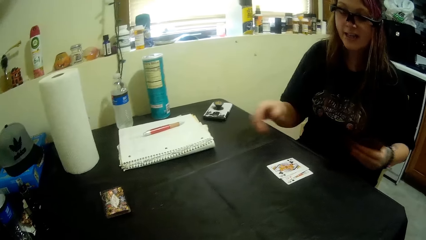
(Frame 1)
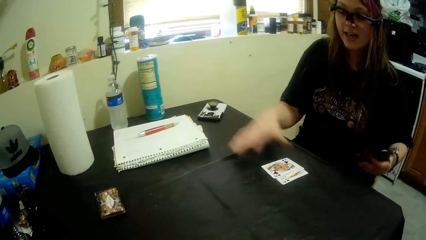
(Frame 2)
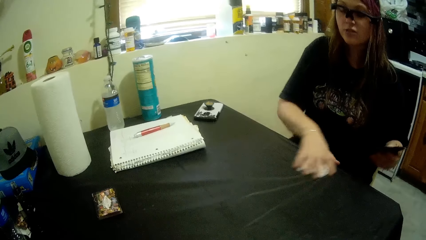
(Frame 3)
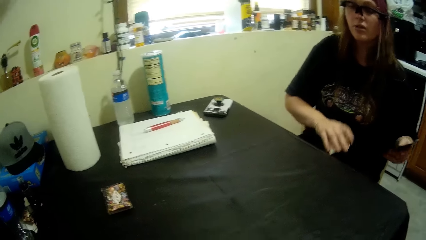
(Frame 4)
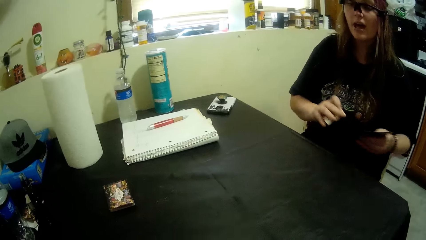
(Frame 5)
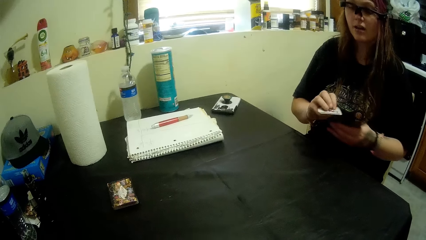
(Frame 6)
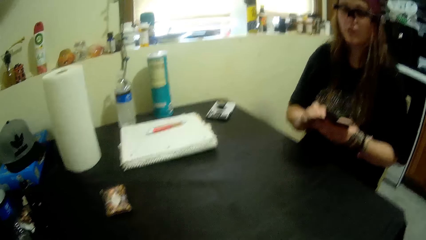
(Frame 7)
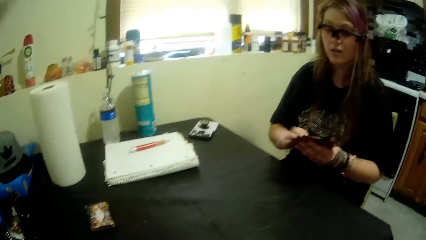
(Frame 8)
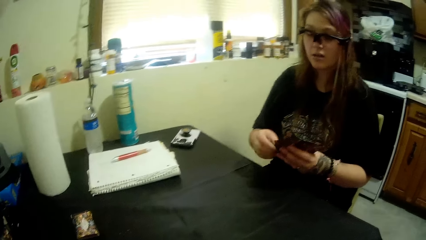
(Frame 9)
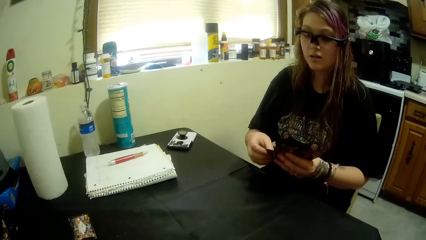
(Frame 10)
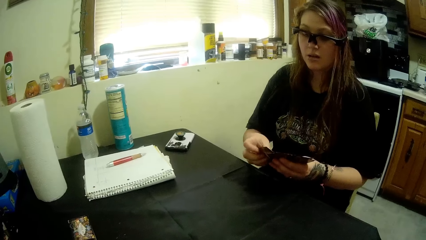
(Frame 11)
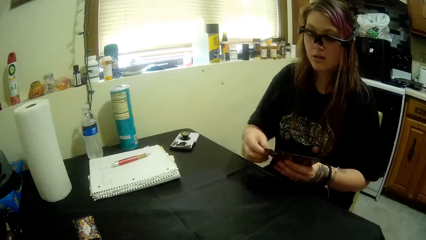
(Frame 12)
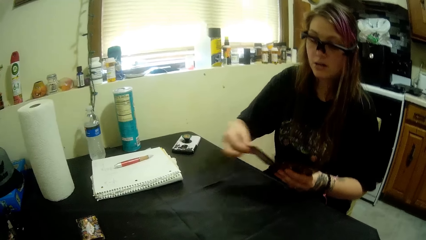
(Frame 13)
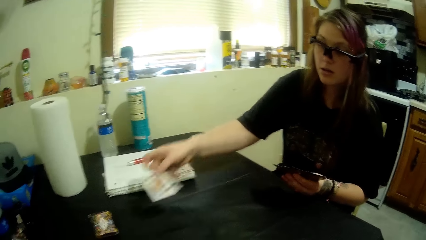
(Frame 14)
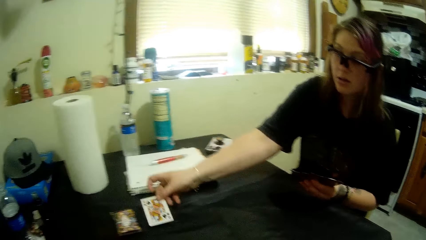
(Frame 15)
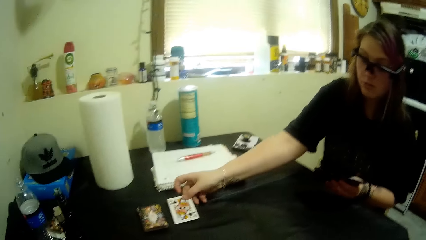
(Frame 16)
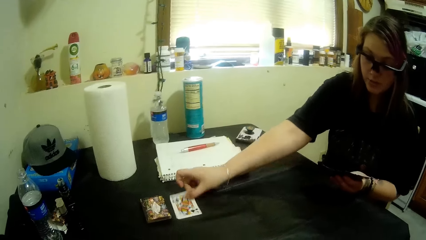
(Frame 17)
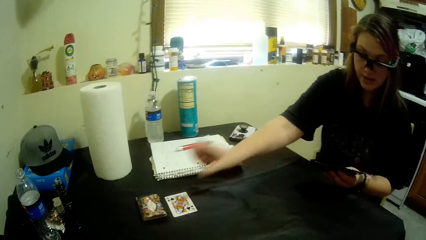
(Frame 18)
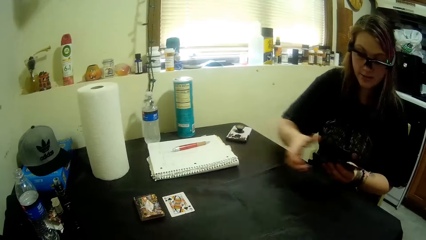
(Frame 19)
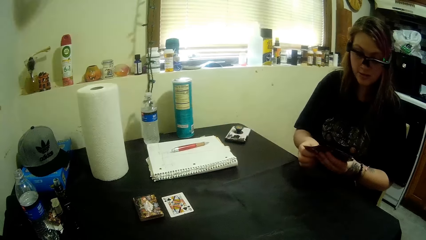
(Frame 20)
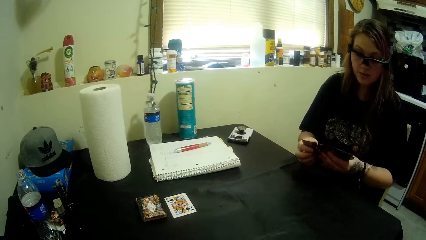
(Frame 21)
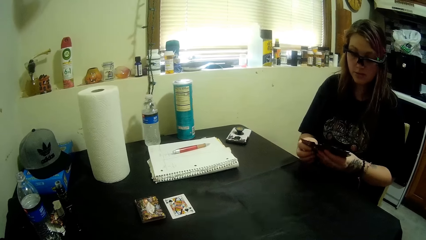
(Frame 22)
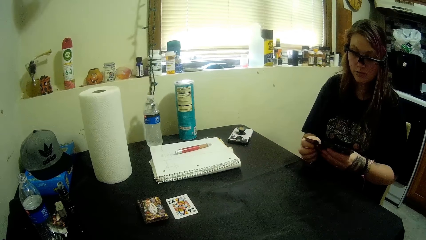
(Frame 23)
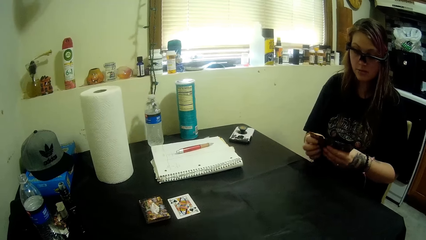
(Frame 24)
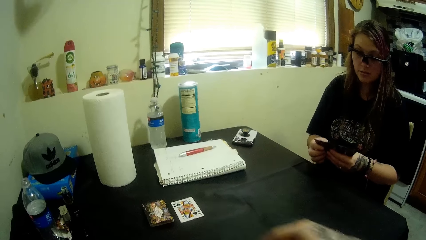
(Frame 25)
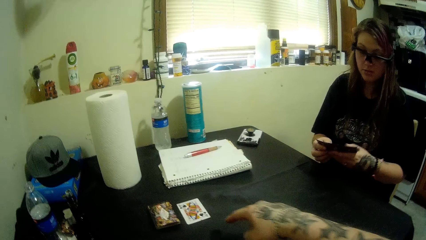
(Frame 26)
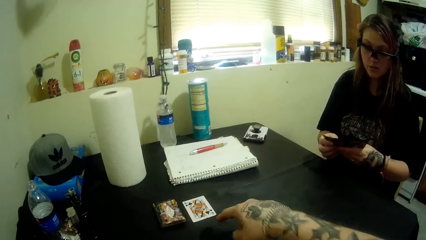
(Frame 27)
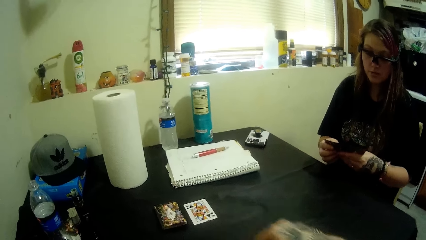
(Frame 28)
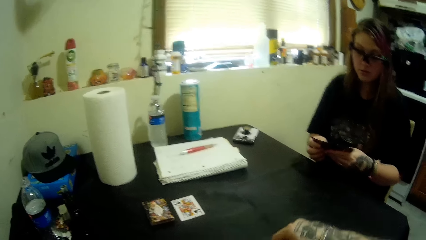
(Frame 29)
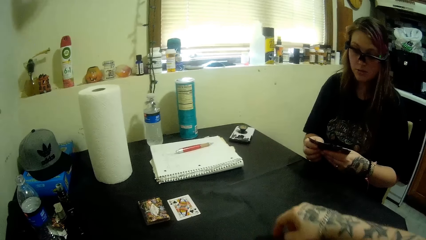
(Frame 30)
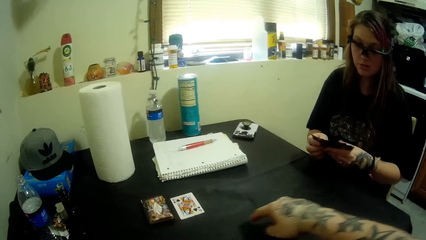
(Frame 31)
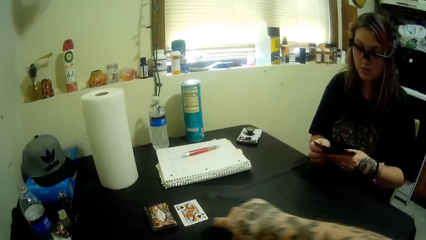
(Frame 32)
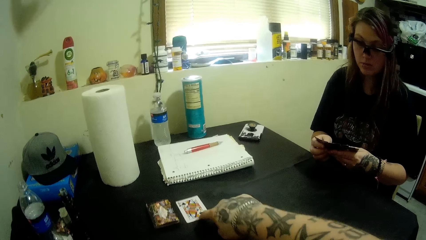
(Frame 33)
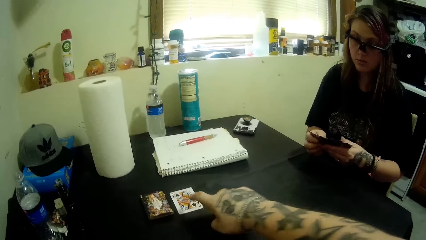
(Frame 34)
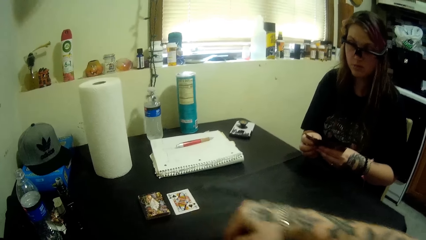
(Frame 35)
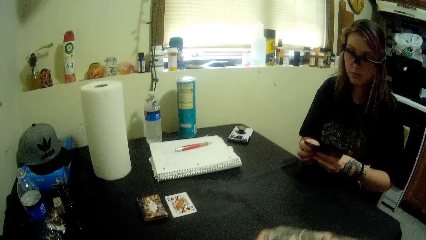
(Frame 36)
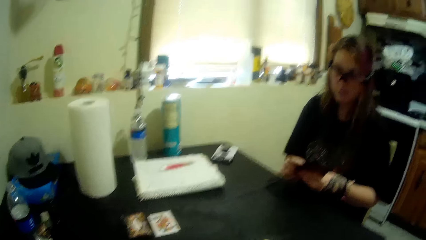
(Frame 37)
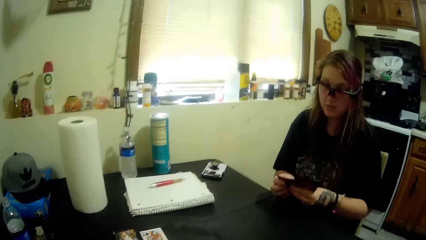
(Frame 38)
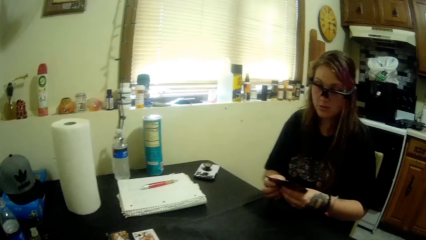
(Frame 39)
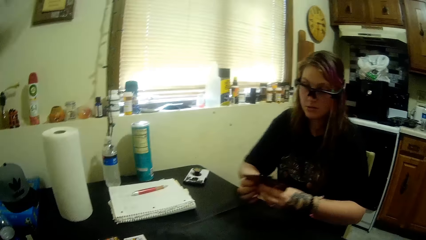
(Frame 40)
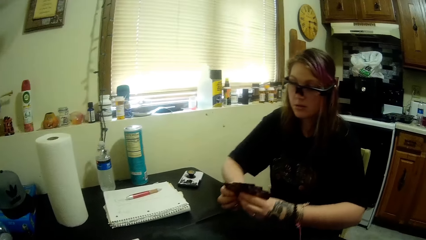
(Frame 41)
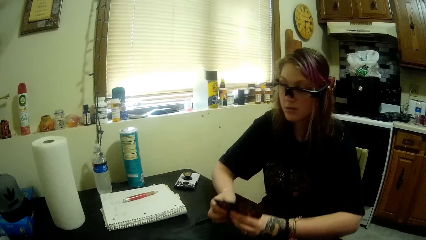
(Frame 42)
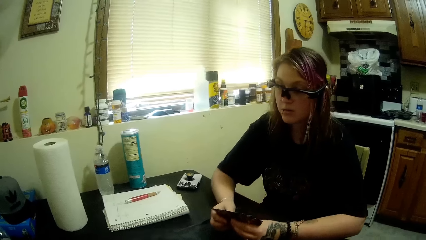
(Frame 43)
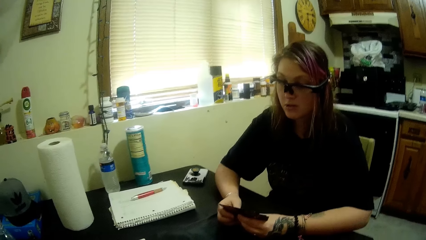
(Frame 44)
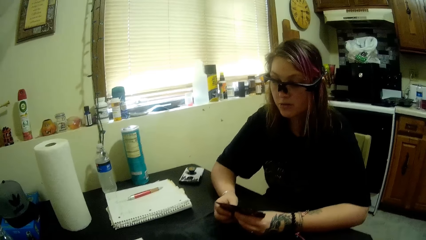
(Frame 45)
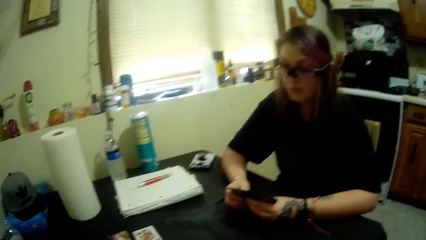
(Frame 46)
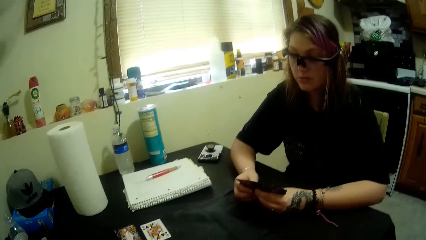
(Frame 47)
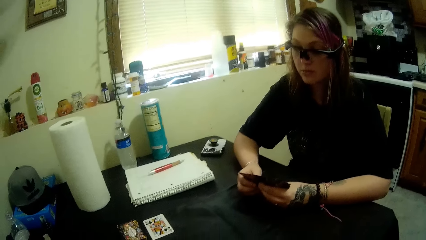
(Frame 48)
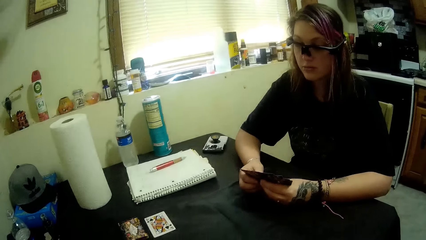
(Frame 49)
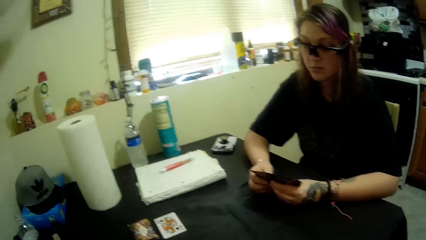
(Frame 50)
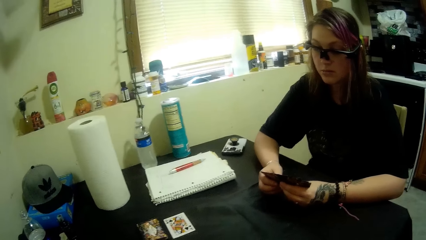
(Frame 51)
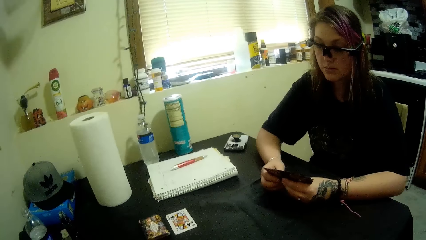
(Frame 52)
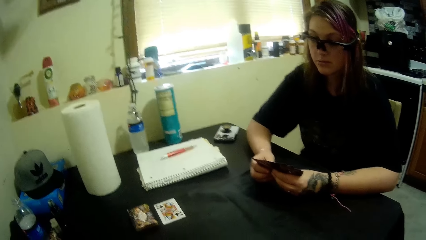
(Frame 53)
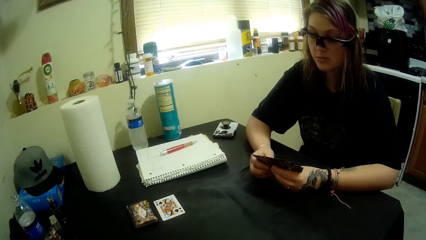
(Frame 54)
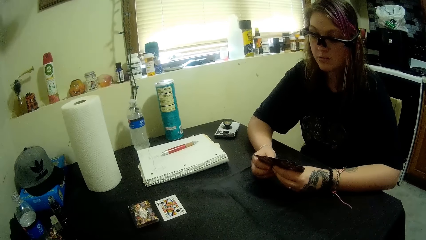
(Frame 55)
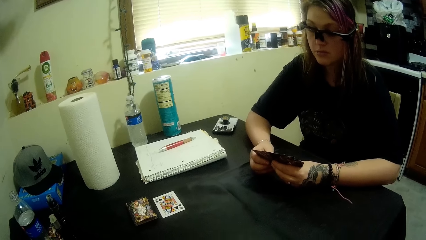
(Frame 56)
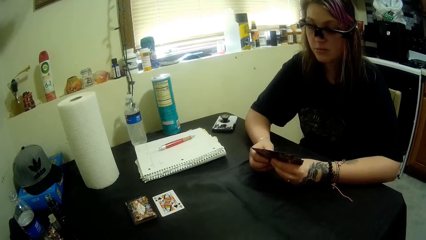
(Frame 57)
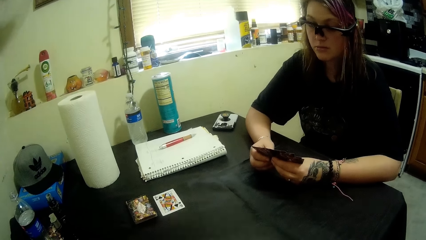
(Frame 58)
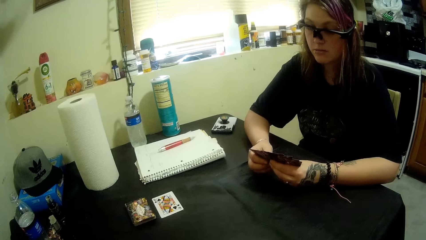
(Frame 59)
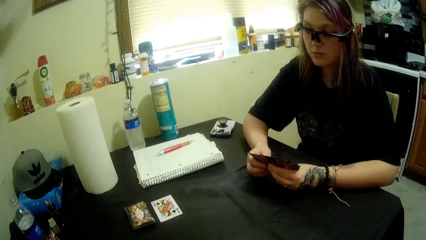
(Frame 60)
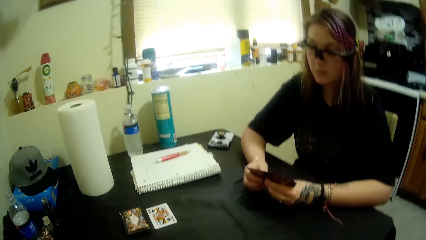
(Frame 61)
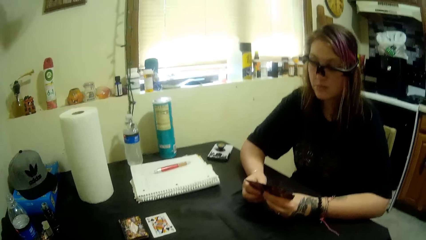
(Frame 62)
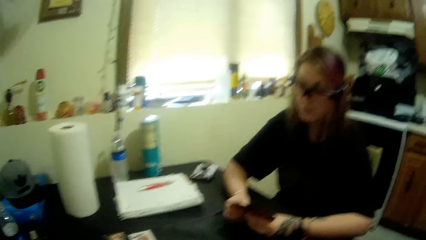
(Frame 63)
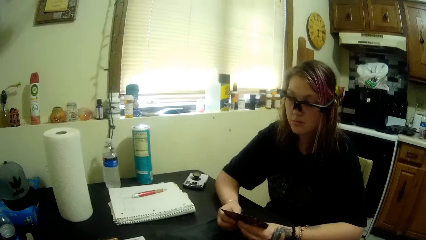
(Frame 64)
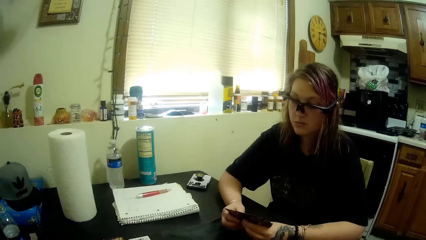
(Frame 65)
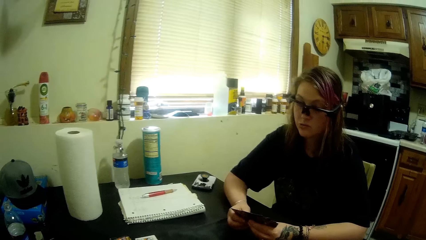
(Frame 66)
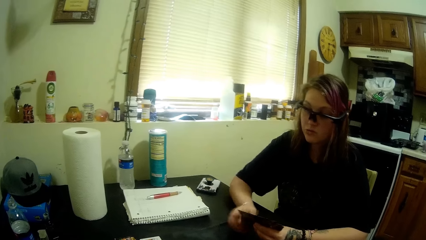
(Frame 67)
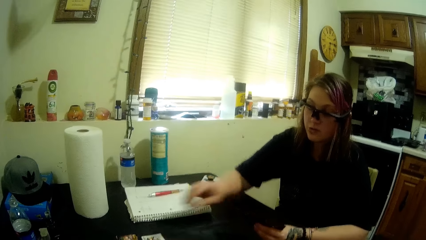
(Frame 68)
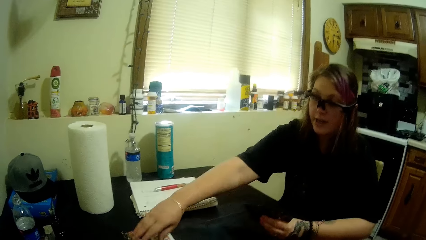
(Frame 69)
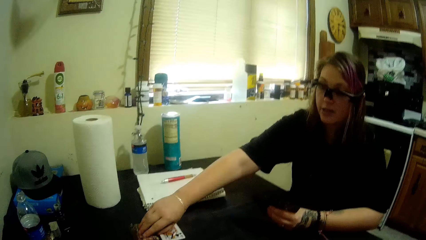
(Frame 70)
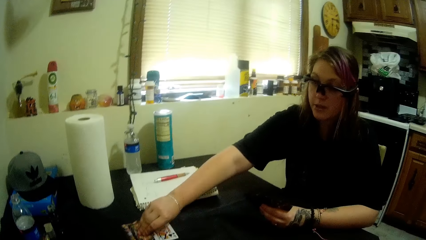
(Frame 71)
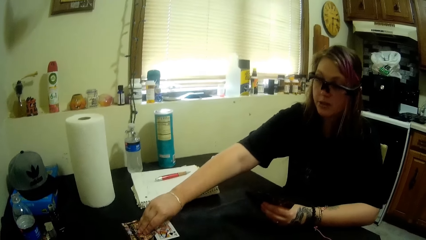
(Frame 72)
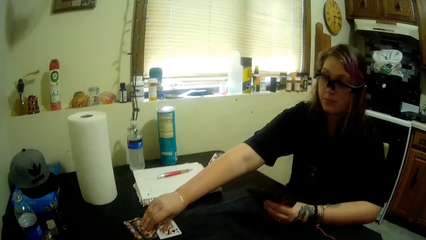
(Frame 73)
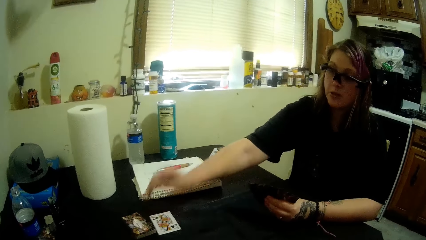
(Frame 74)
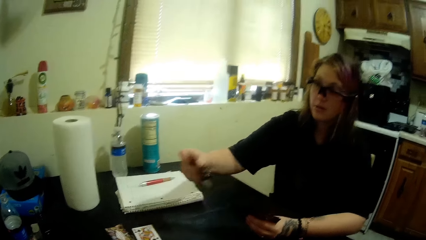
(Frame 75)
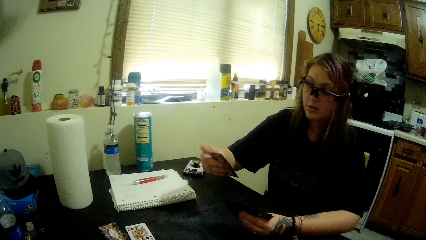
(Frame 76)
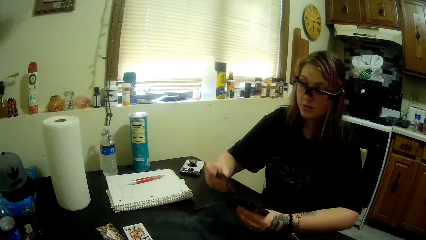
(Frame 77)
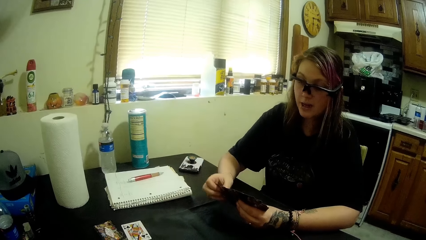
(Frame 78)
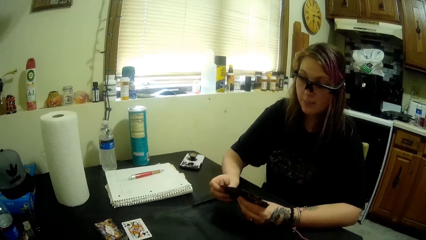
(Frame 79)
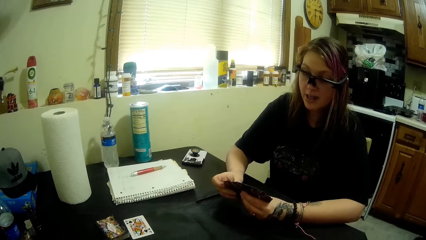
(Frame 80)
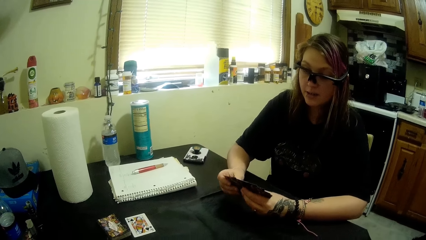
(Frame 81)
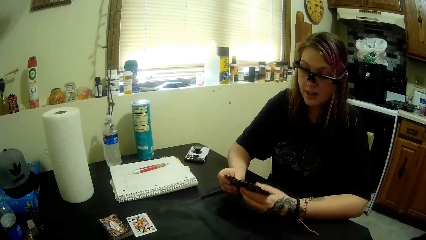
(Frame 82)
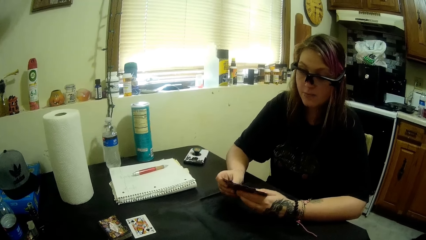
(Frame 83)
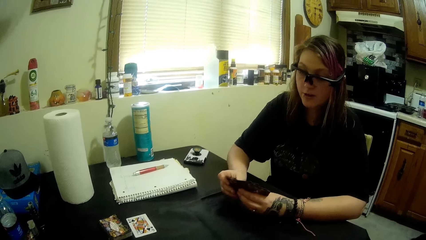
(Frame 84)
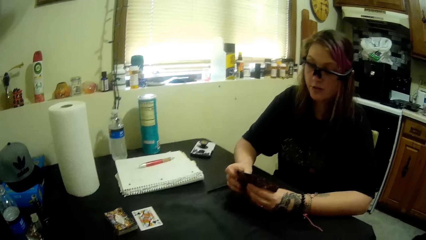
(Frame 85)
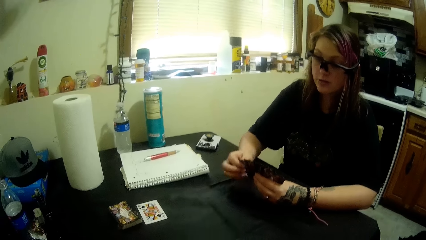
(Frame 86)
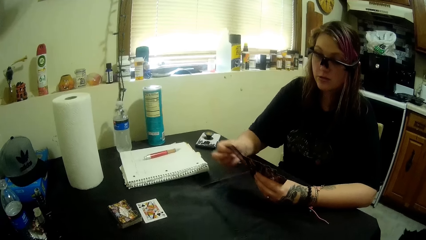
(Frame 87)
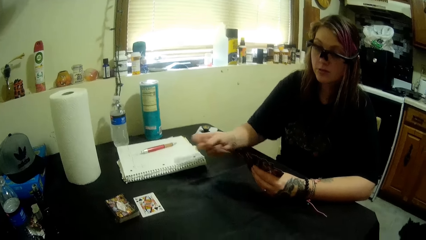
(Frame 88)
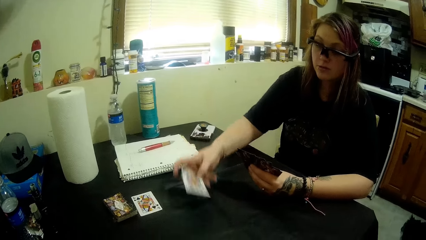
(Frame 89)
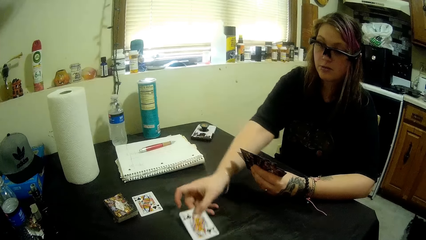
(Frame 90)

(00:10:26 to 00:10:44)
A man takes cards on the table. The man talks to the camera wearer. The man puts a hearts card on the table and holds playing cards. The camera wearer taps a hearts card on the table. The man holds the playing cards. The camera wearer turns around. The man takes cards on the table, holds the playing cards, and talks to the camera wearer.
